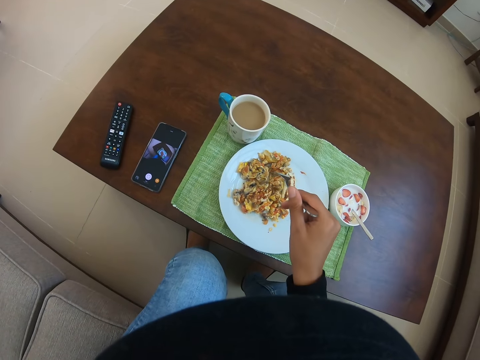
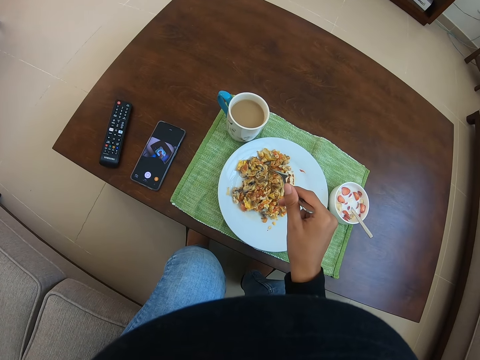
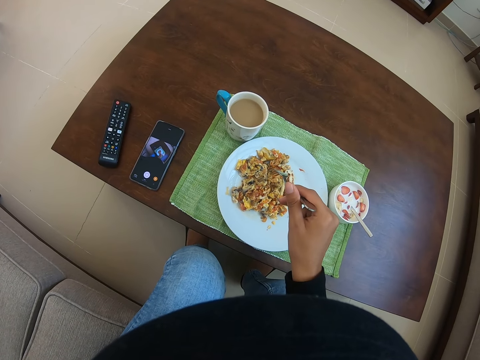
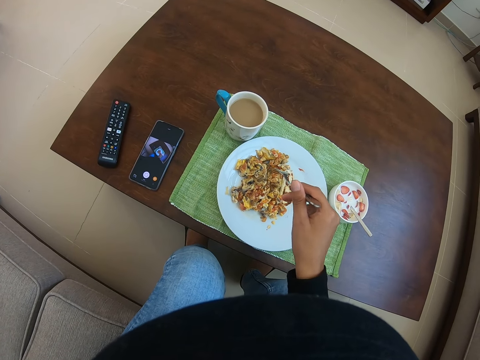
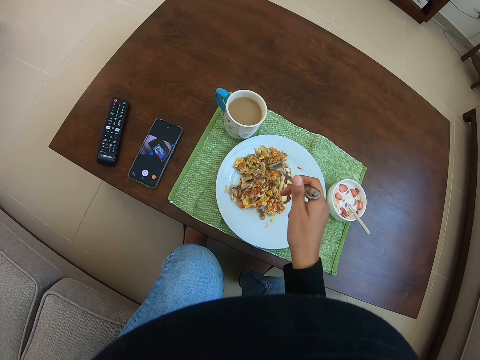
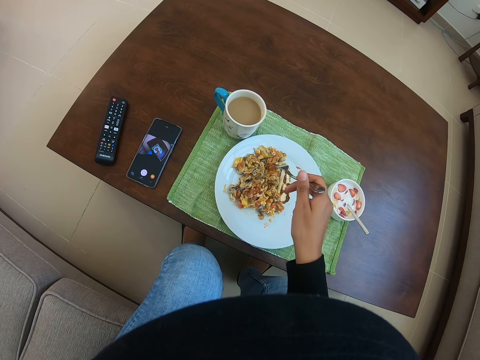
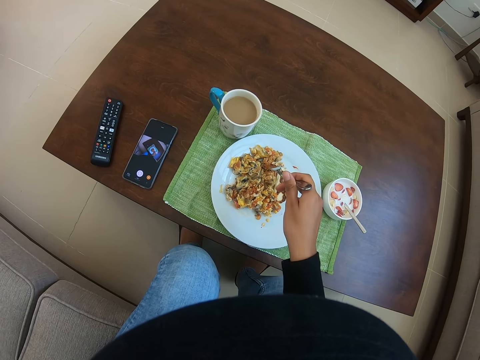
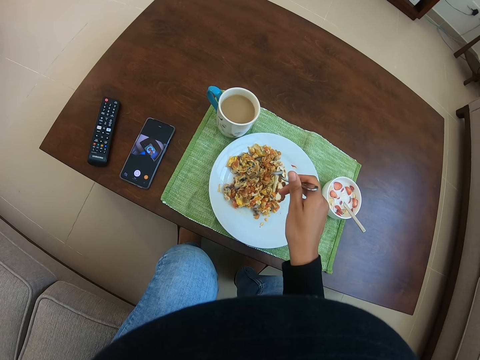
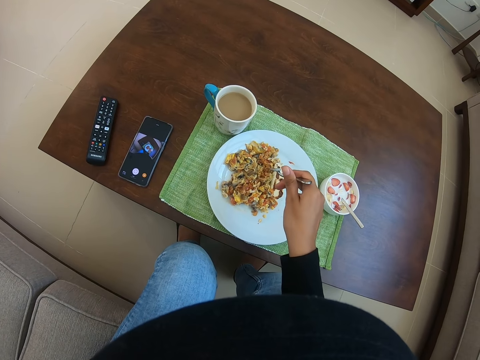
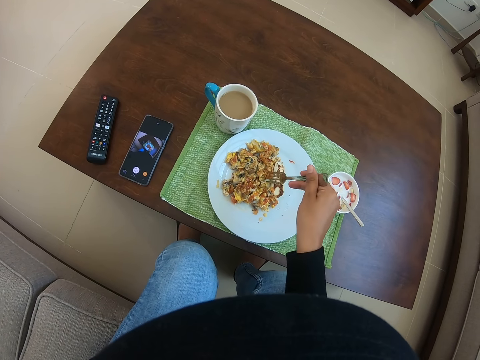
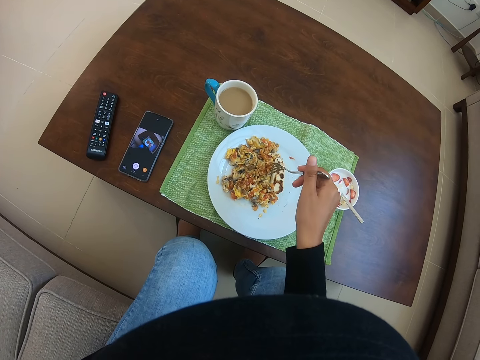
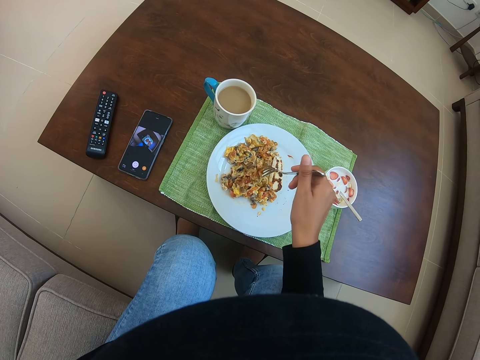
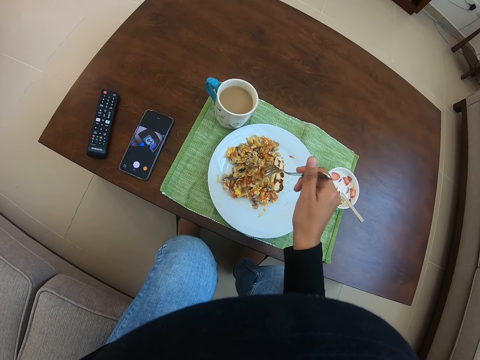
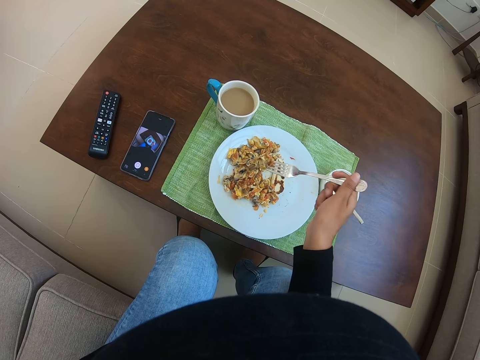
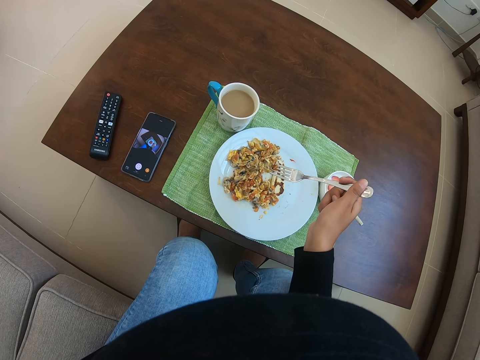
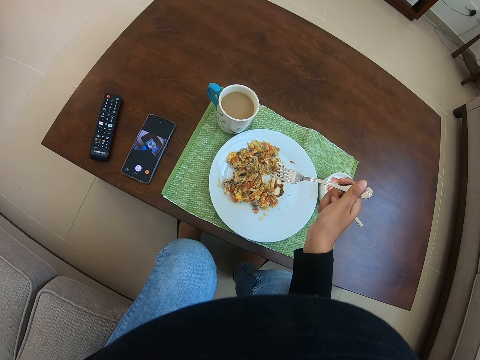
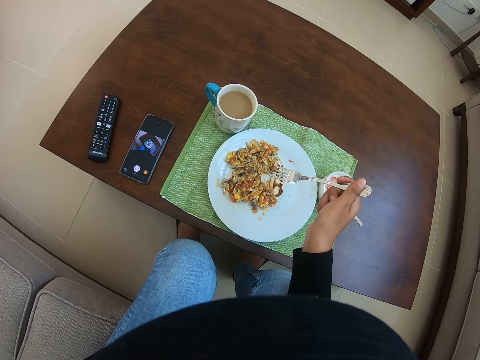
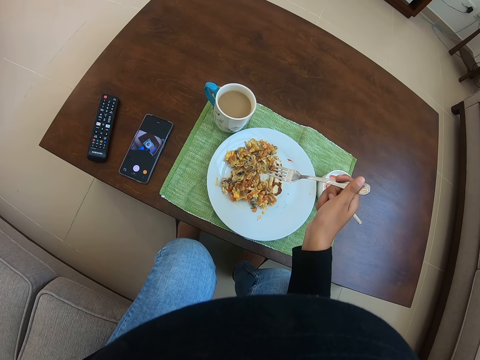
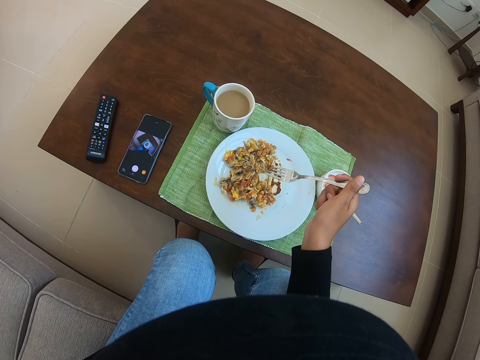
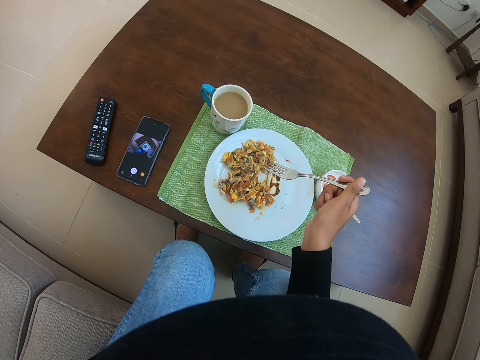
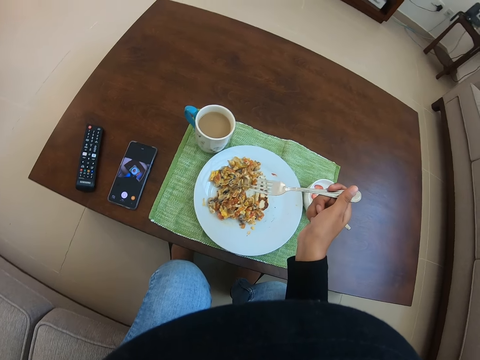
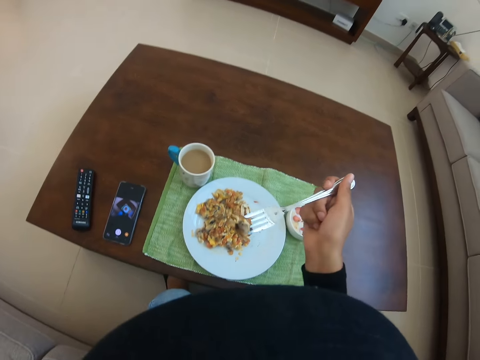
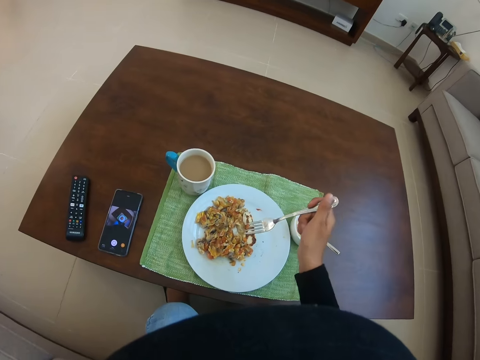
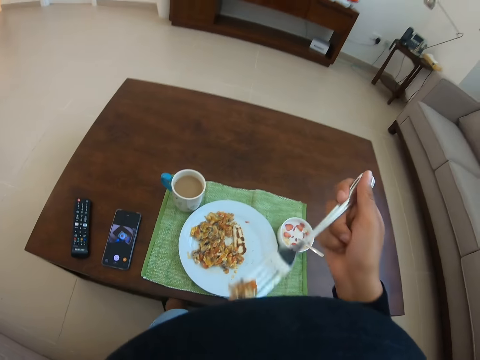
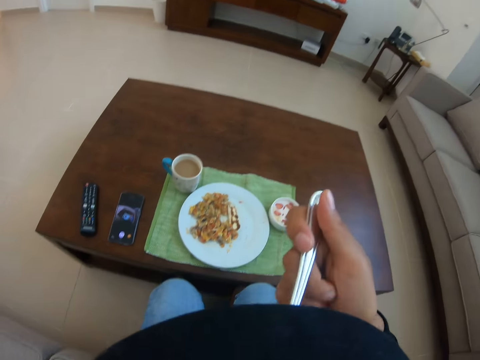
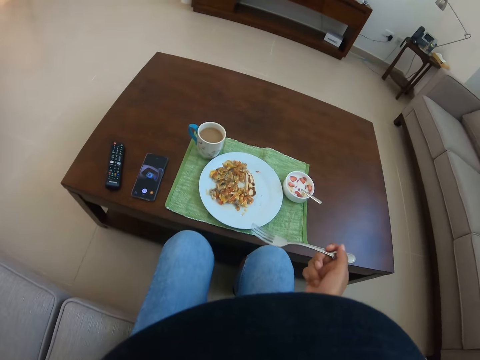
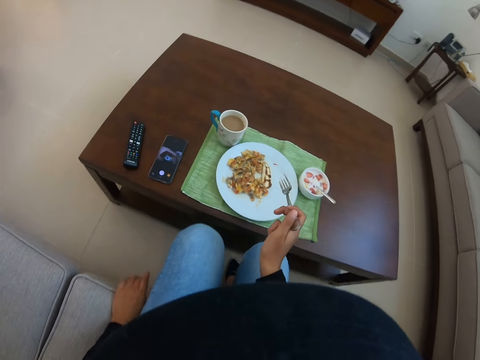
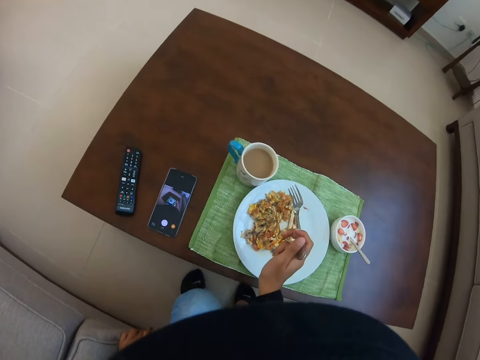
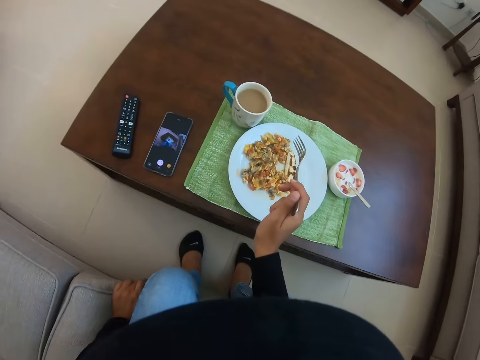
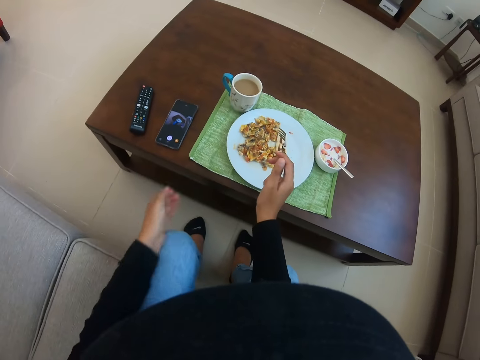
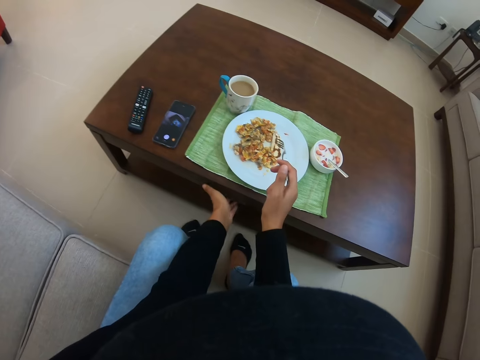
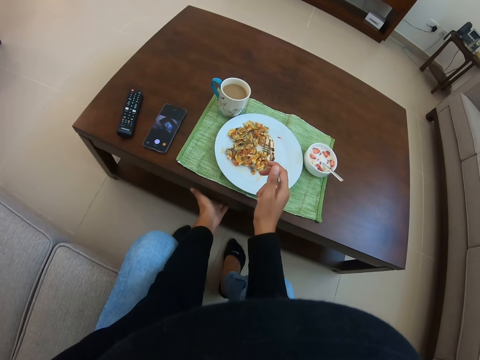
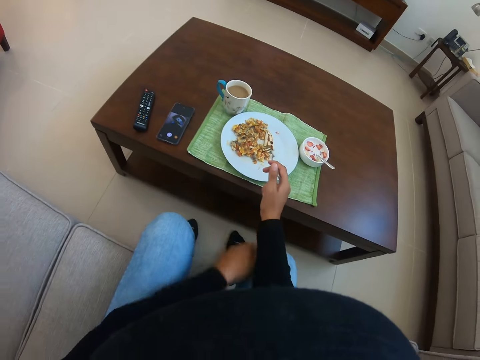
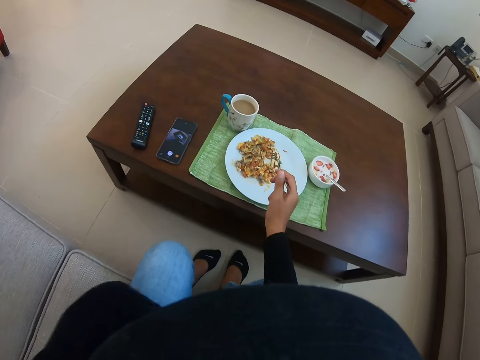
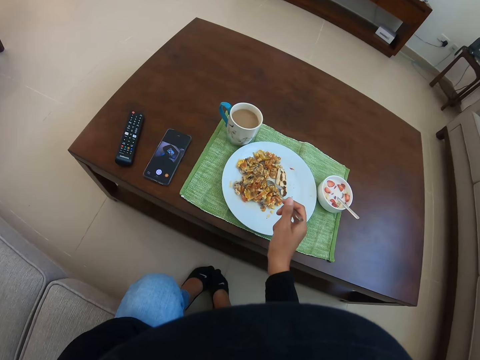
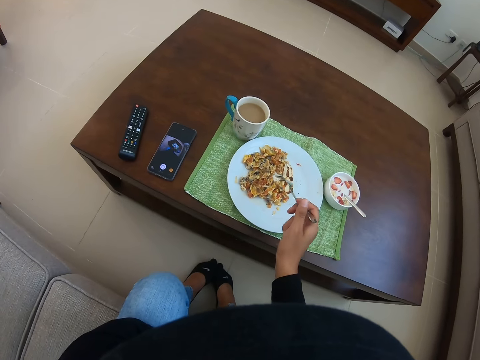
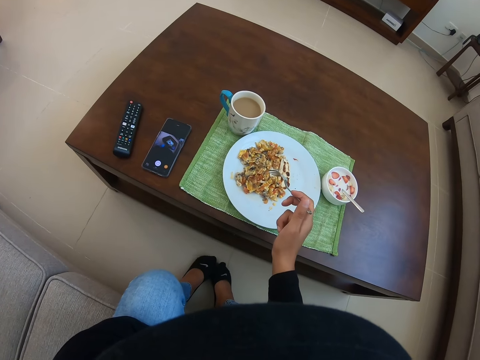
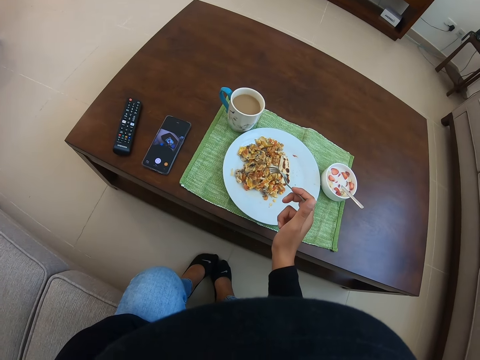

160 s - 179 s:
The camera wearer picks food from the plate with the fork. They eat from the plate. They hold the fork, touch the table, and hold the fork.

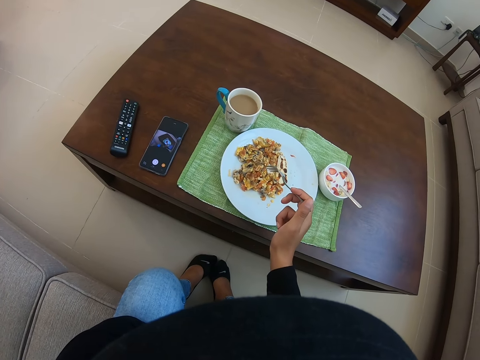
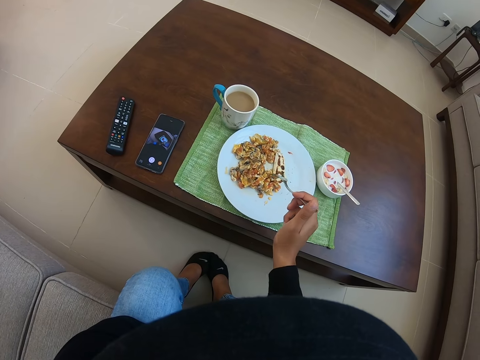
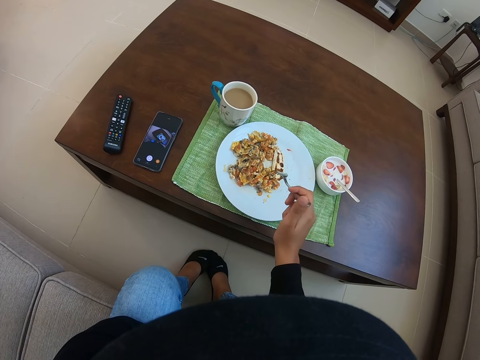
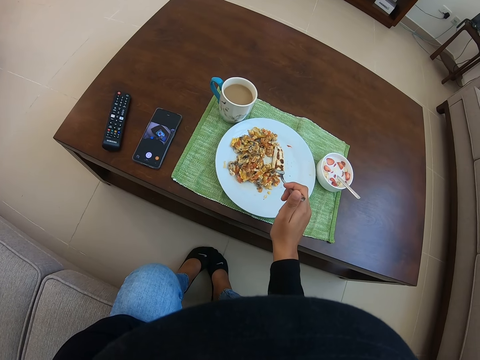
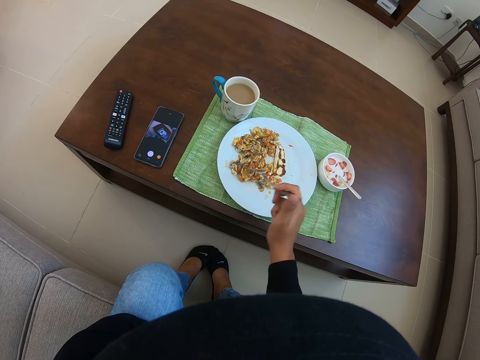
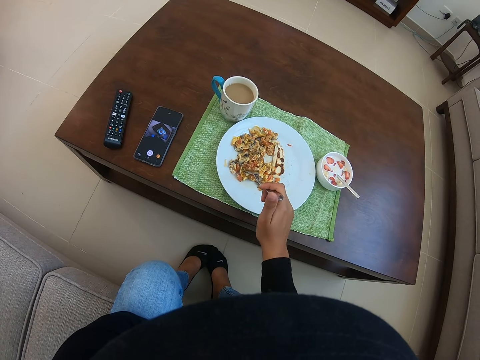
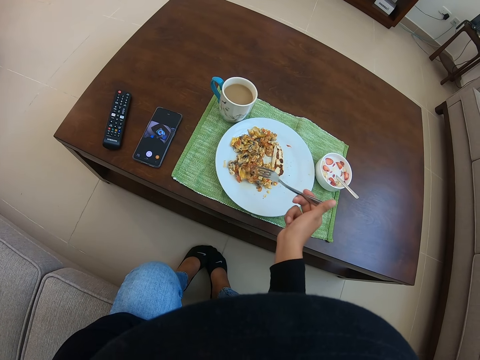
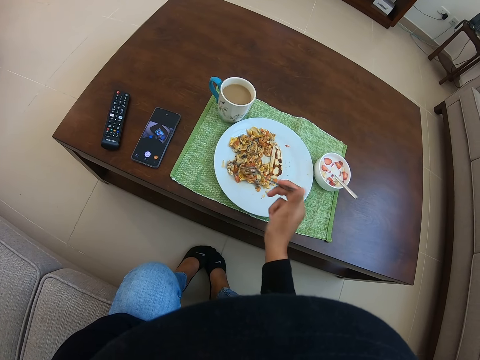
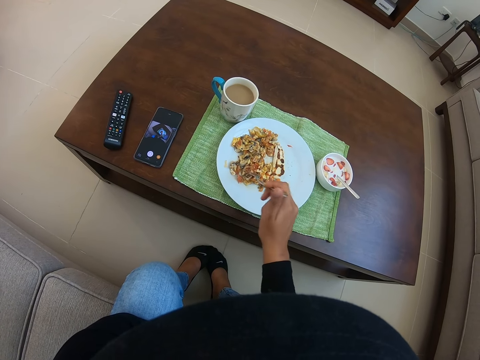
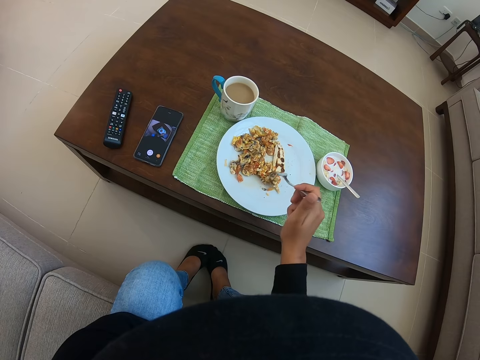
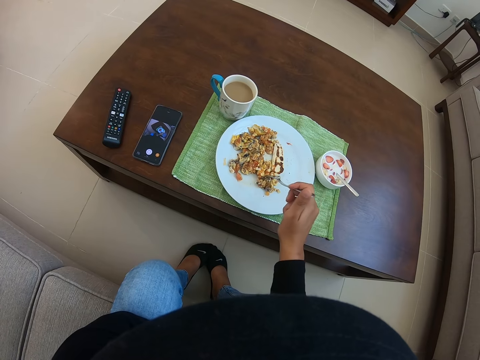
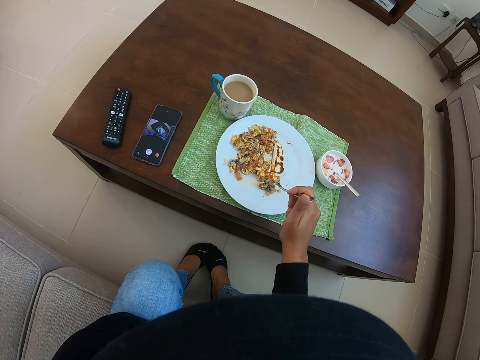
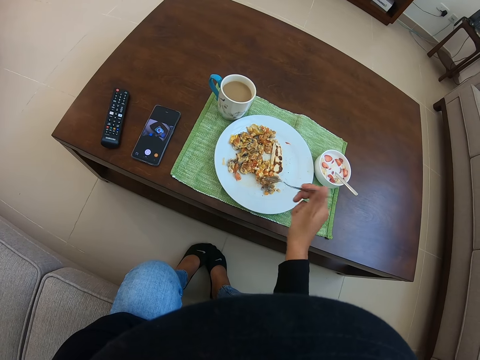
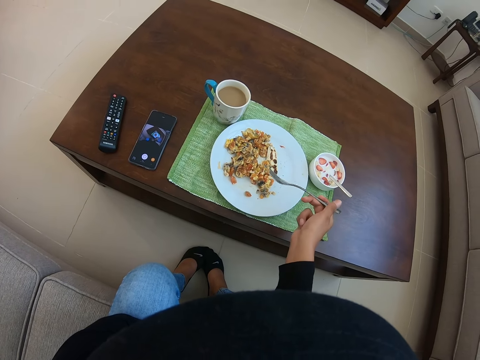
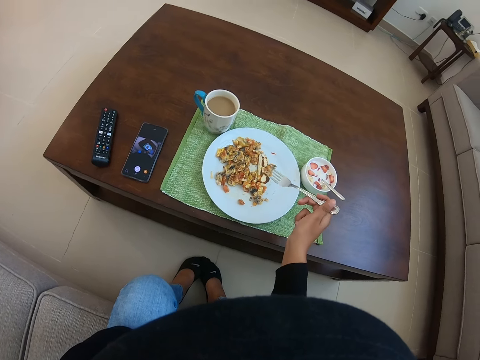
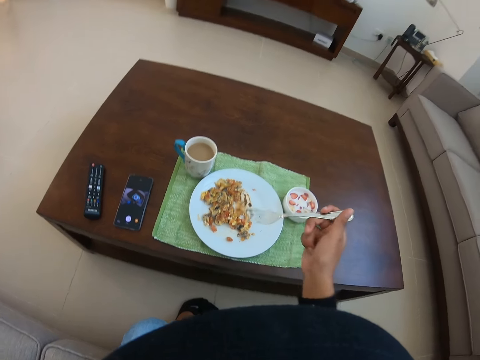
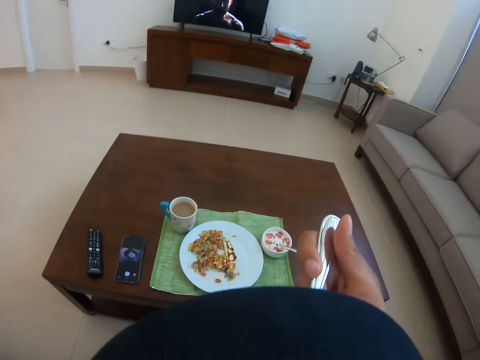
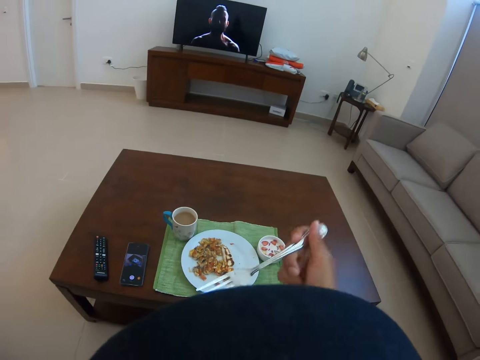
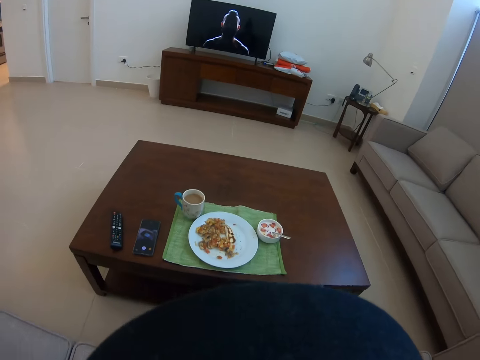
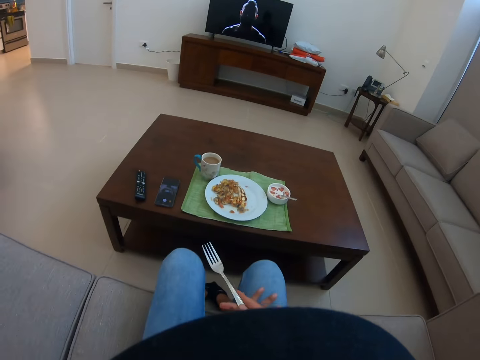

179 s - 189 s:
The camera wearer picks food from the plate with the fork. They eat from the plate. They watch TV.
